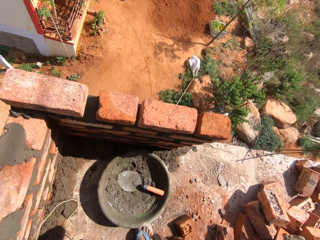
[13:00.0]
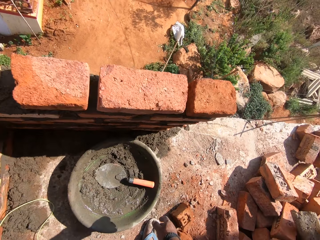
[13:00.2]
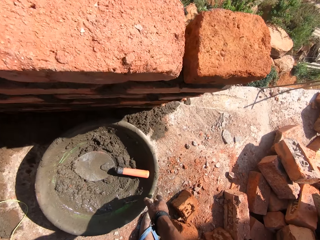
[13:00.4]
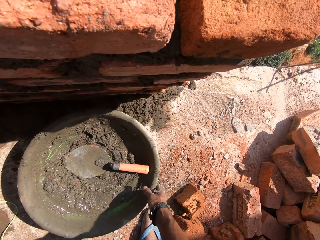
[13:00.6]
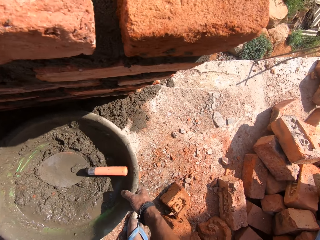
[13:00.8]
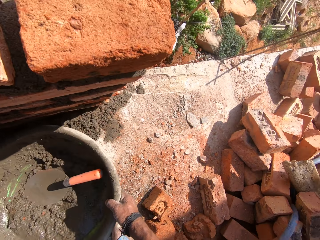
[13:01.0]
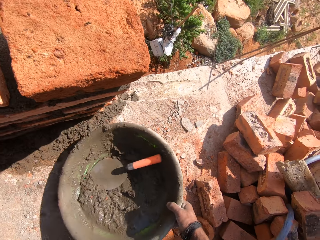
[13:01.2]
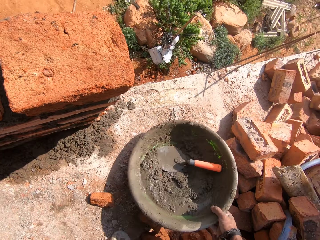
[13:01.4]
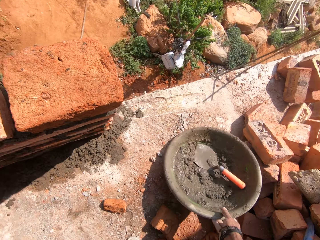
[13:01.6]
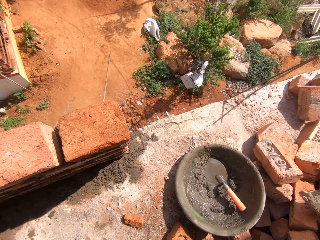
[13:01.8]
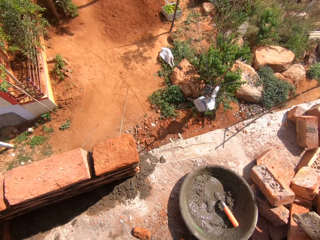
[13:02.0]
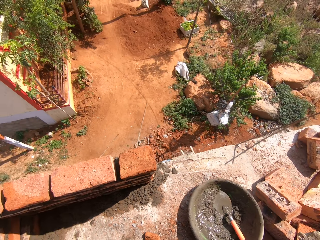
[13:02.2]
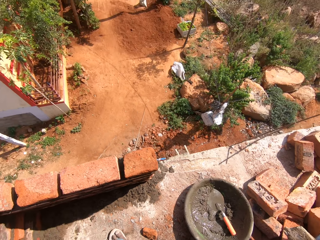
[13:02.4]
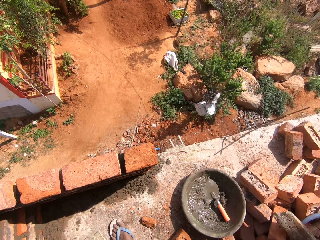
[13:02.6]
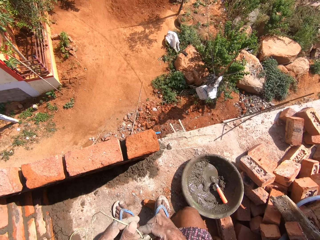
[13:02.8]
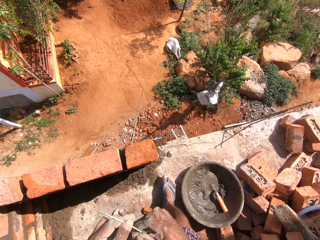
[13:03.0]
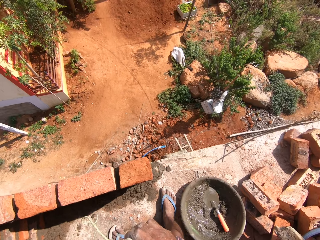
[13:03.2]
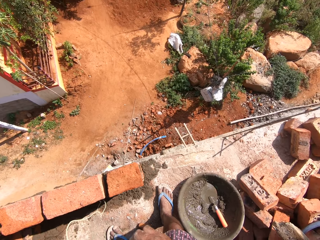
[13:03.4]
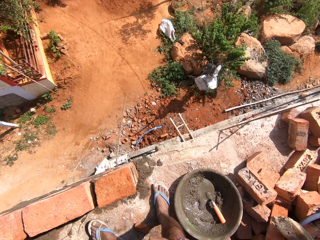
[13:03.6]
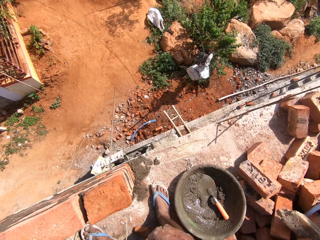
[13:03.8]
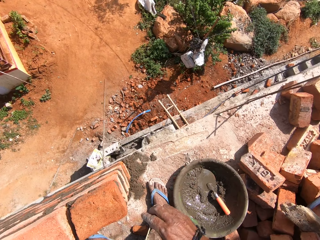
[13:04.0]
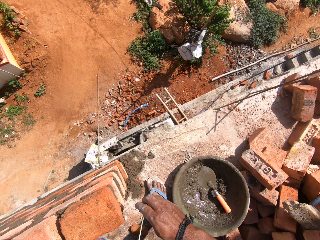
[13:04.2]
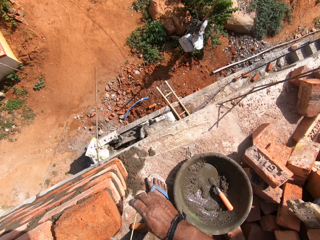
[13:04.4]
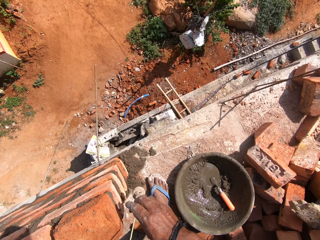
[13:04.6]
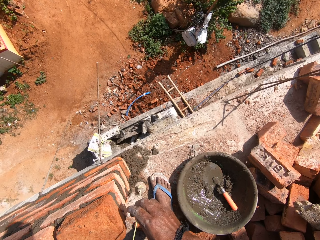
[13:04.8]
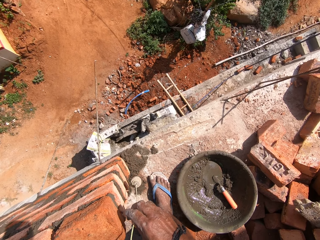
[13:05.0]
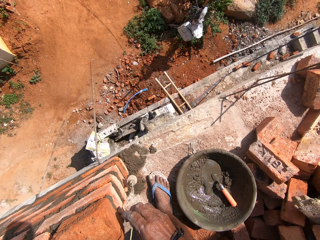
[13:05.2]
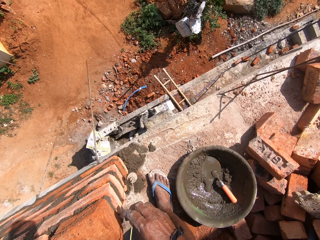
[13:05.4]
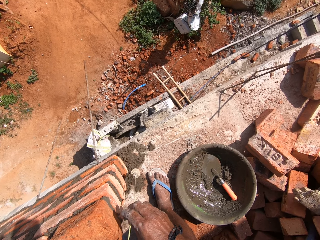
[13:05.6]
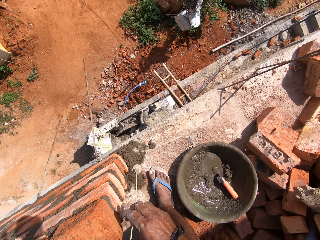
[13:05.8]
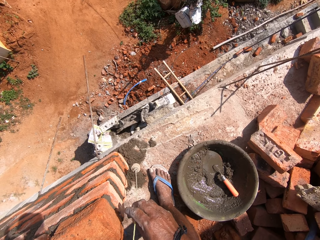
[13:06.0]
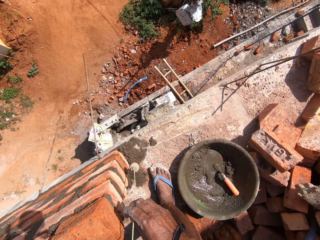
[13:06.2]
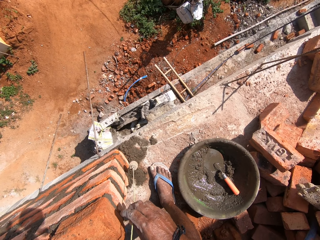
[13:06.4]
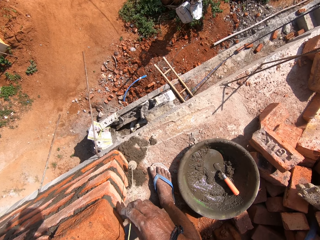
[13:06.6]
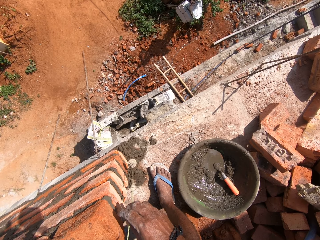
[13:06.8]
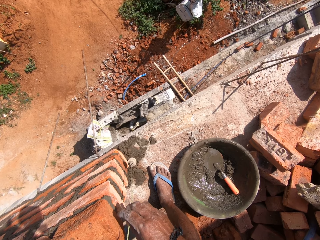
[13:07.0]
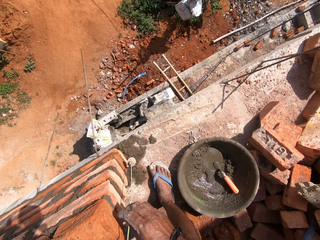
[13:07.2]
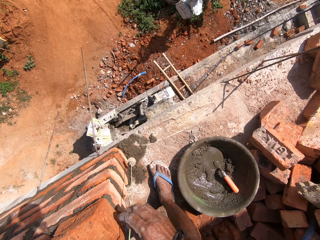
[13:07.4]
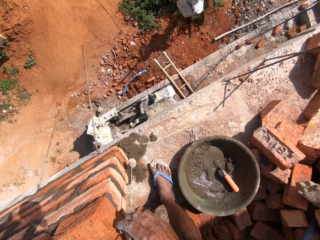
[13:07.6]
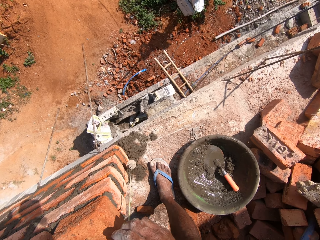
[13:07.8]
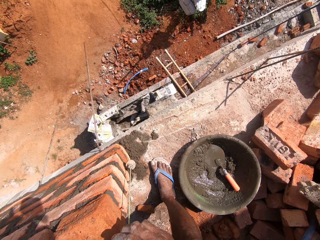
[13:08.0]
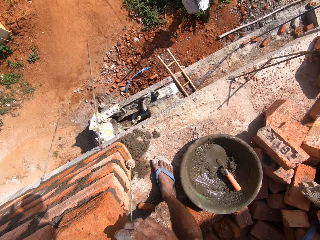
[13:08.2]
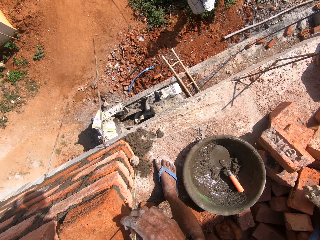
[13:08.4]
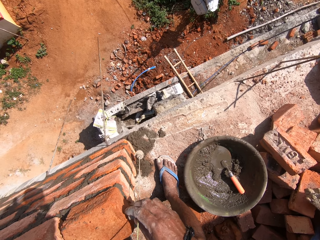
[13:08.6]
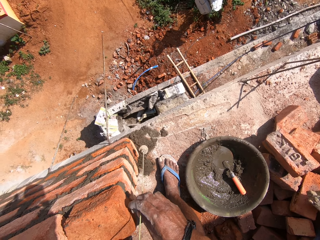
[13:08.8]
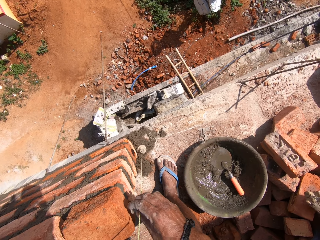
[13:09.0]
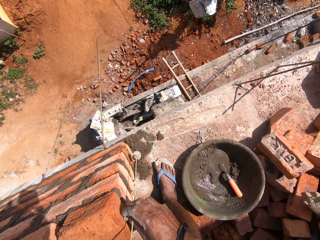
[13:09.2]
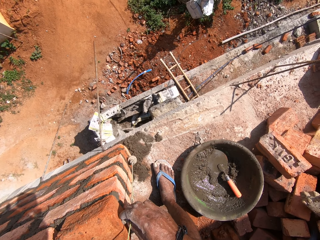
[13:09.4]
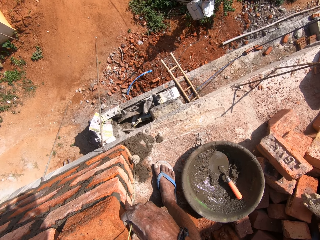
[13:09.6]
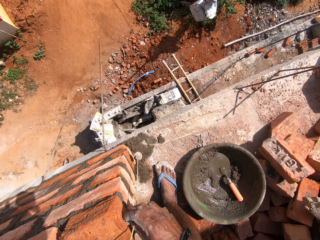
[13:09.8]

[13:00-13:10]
The camera wearer touches sand. They move a mortar tray on the ground. They touch a rope. They measure the wall.

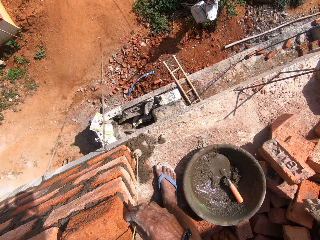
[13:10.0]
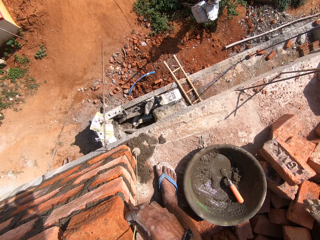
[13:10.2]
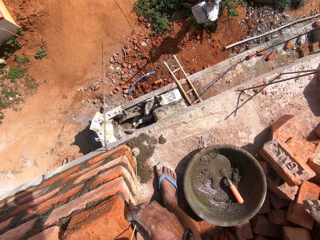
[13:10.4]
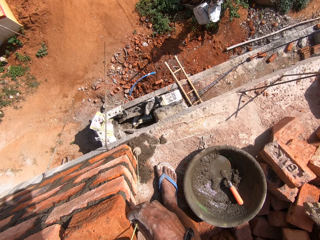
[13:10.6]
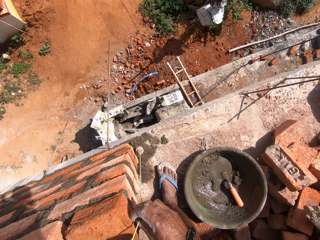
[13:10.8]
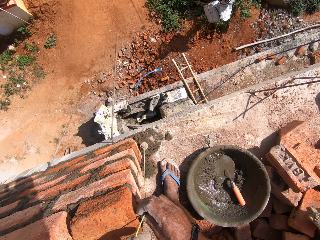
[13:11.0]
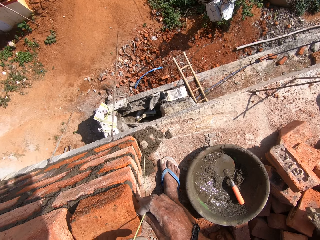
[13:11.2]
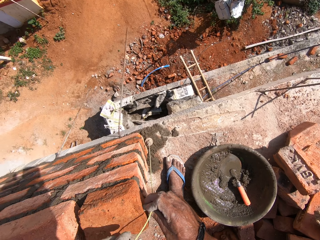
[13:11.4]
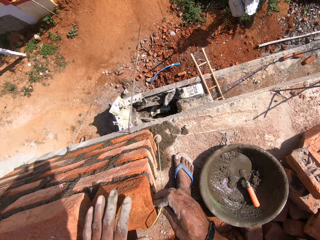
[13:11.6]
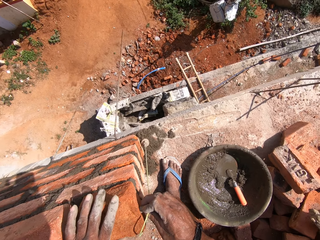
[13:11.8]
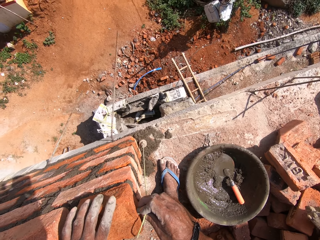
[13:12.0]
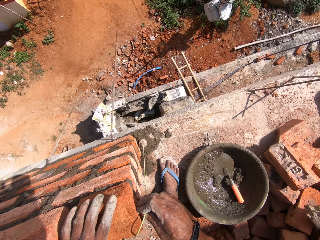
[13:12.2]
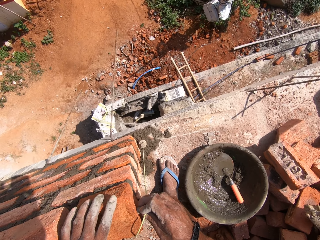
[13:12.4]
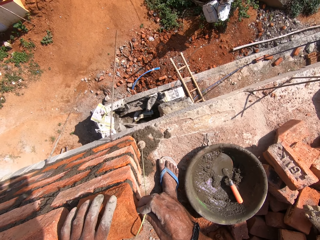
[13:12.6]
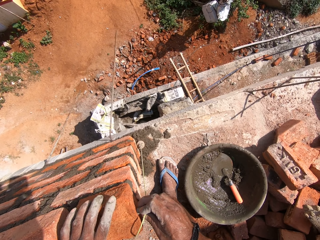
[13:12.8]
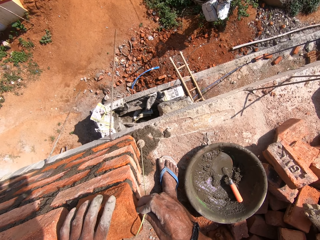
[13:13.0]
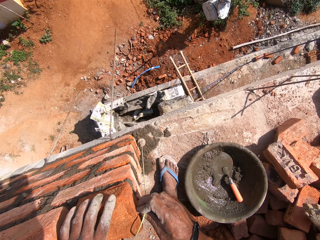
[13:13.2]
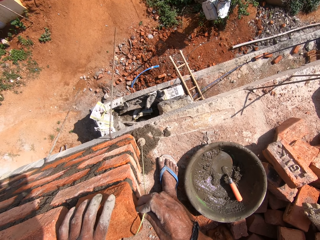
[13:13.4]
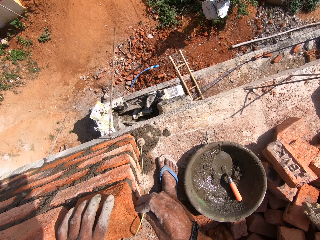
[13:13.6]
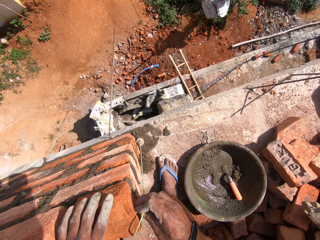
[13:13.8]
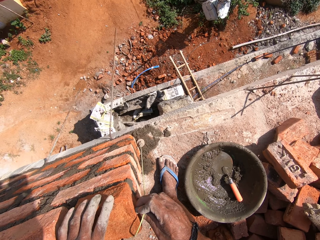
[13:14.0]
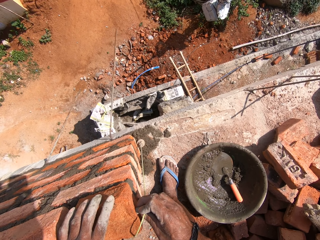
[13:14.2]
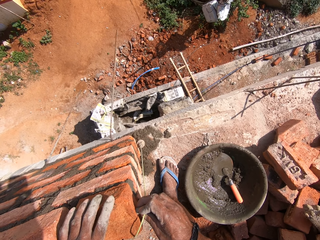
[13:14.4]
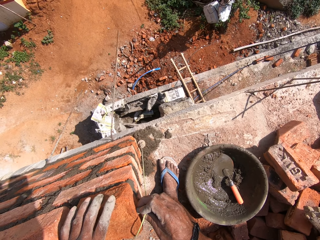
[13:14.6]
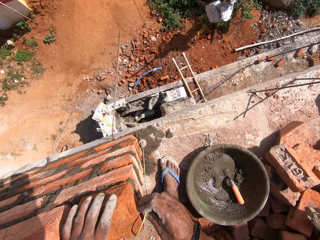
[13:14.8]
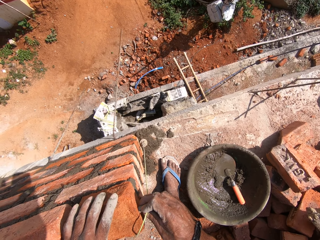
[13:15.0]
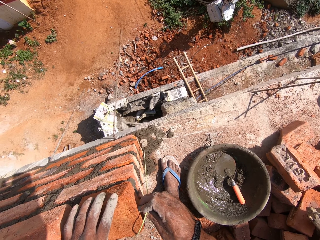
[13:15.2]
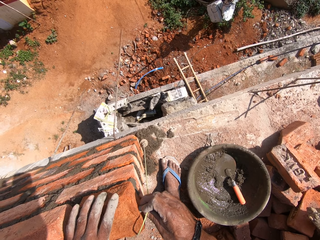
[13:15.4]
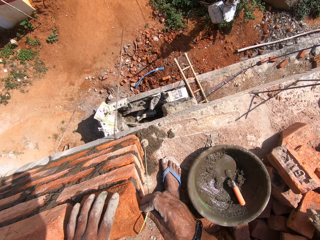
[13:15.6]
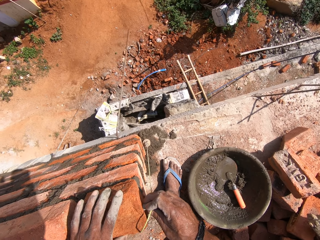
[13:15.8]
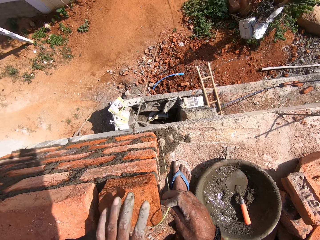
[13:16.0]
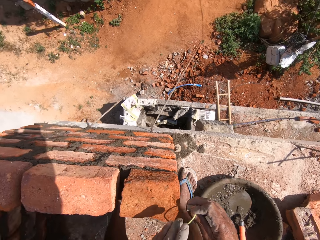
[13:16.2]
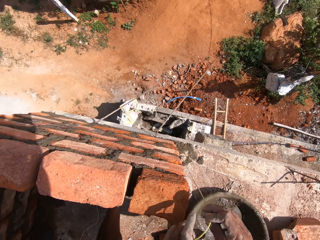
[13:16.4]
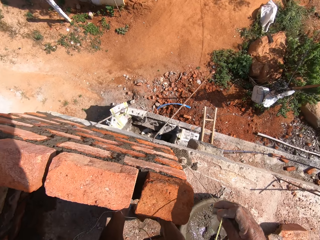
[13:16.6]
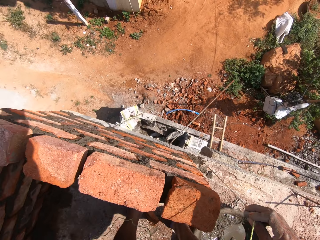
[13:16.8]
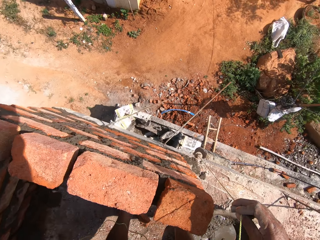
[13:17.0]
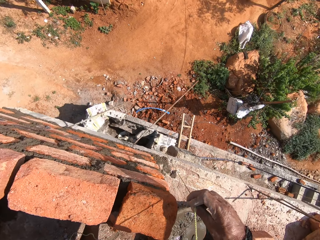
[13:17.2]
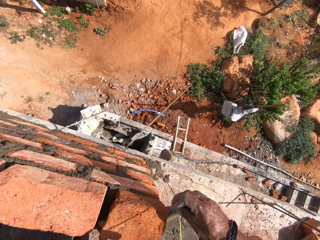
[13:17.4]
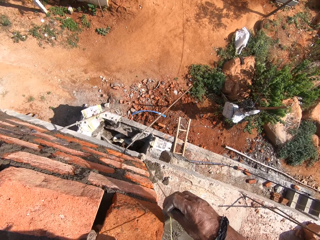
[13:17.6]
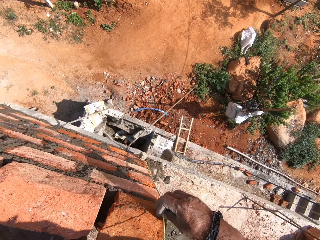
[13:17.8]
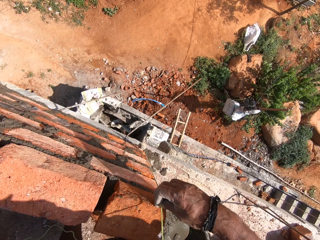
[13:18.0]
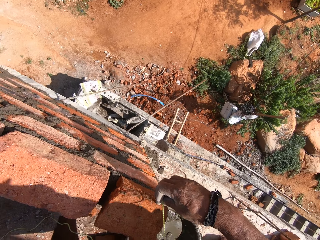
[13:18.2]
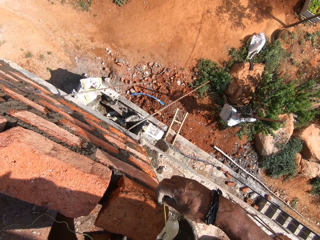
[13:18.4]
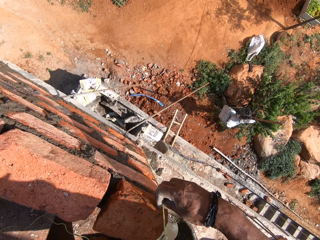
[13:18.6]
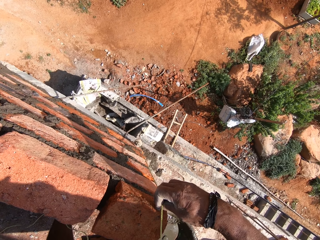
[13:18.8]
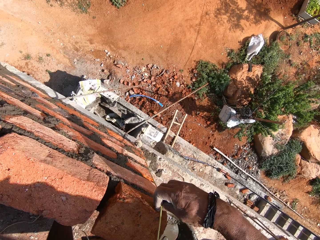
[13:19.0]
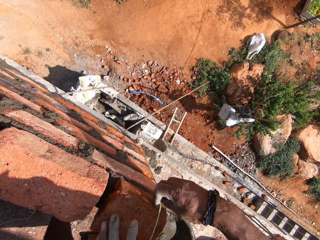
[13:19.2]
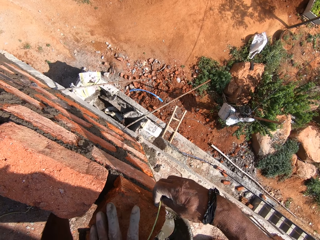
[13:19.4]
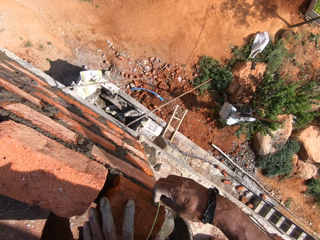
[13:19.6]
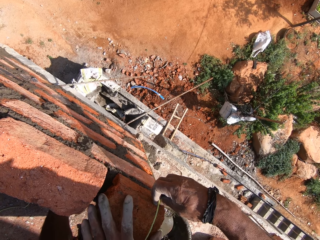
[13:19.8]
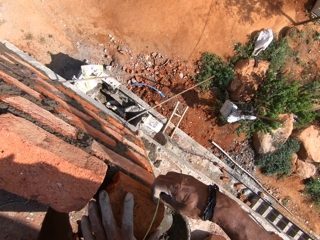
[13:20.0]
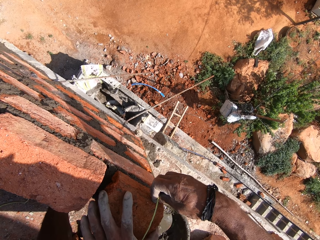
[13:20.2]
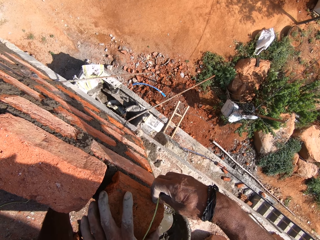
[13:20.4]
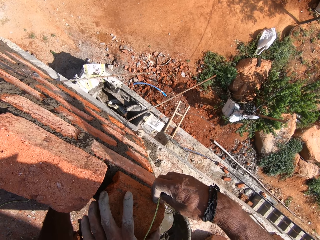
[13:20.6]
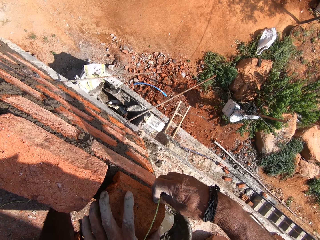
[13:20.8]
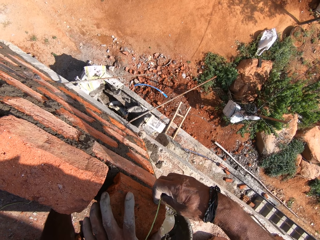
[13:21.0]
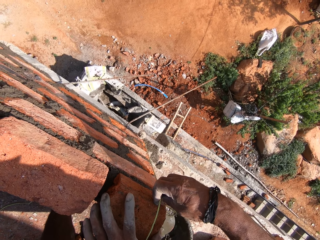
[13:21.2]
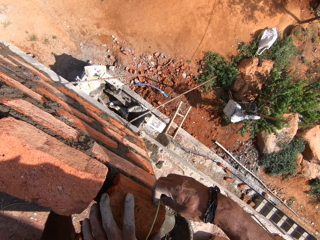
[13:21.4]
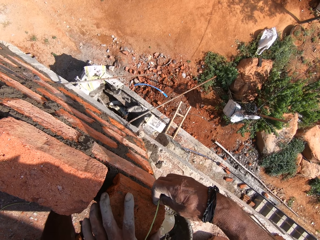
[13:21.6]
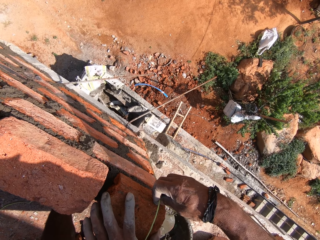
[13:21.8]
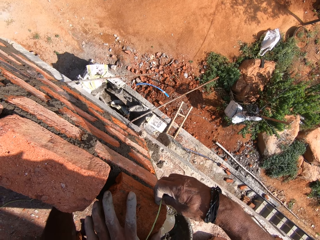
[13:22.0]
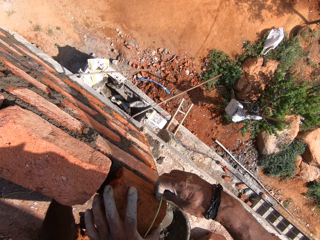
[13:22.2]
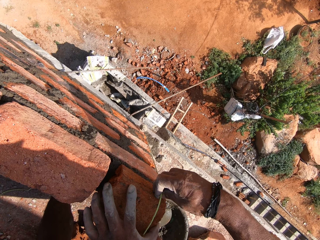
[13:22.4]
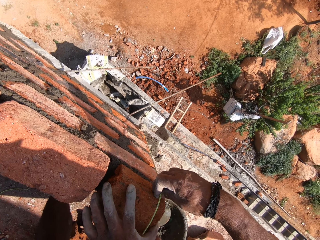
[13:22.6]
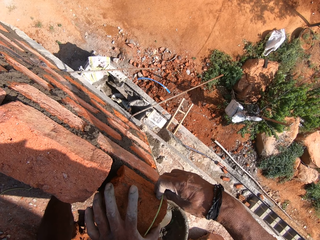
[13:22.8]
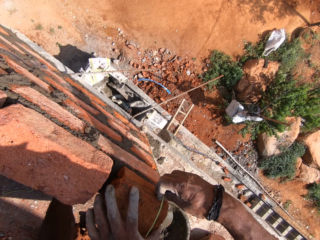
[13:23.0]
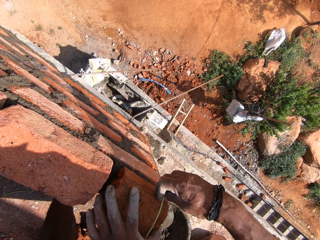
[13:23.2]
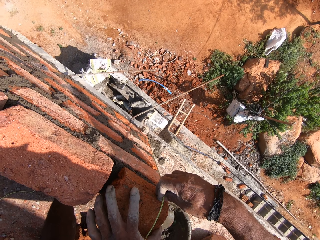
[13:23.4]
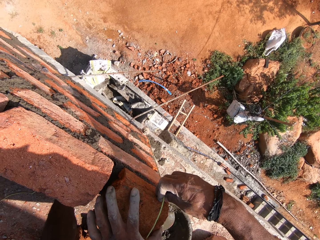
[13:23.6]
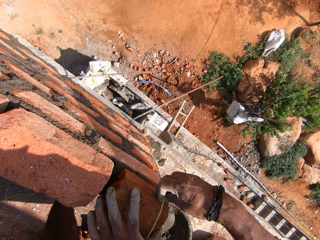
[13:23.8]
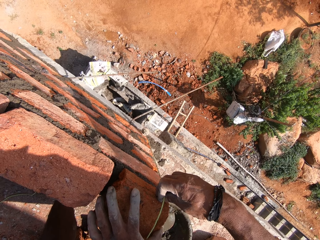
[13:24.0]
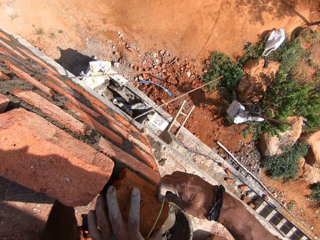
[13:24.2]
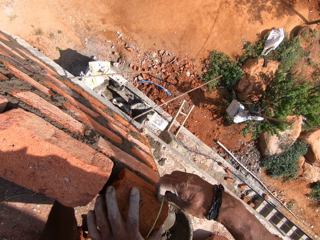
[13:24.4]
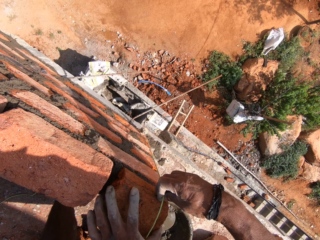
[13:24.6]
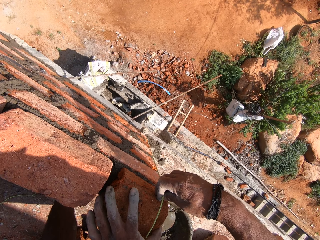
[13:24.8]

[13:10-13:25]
The camera wearer touches bricks. They touch a rope. They touch the bricks.
